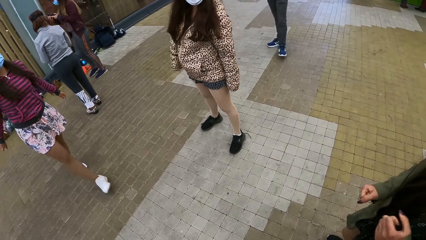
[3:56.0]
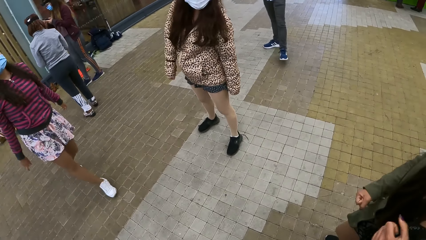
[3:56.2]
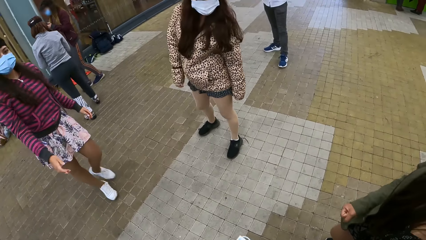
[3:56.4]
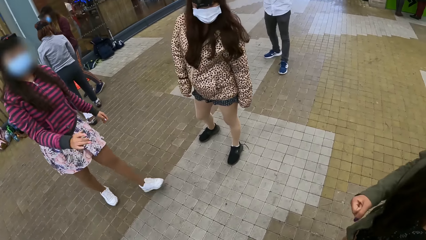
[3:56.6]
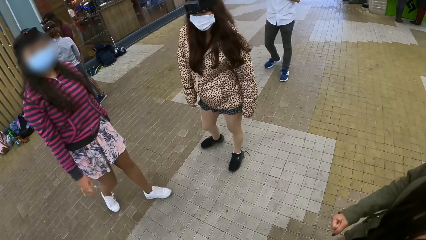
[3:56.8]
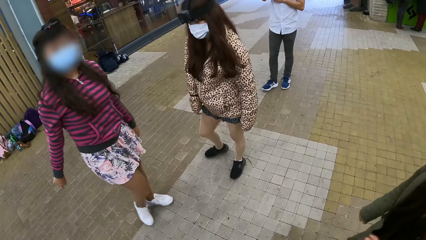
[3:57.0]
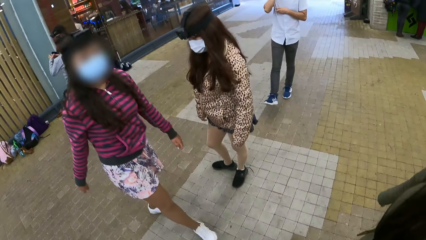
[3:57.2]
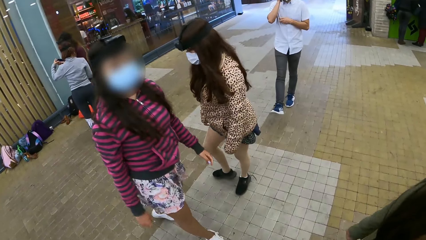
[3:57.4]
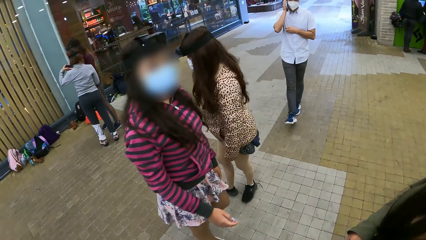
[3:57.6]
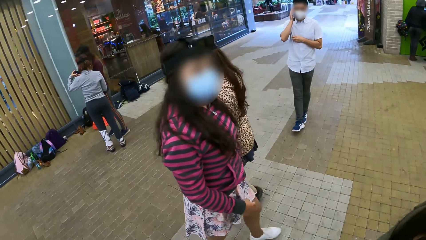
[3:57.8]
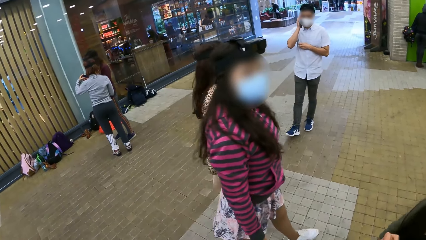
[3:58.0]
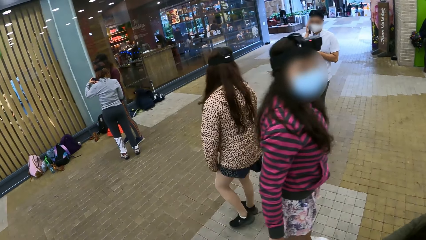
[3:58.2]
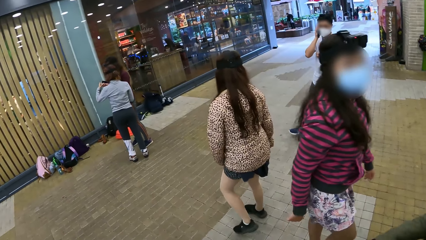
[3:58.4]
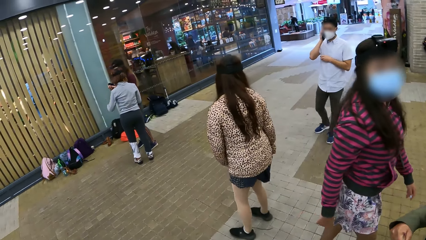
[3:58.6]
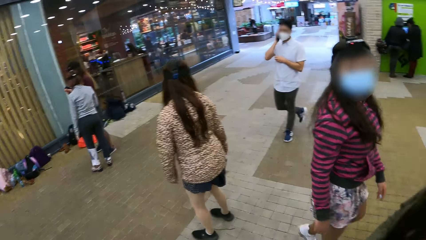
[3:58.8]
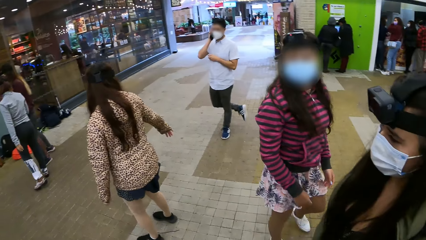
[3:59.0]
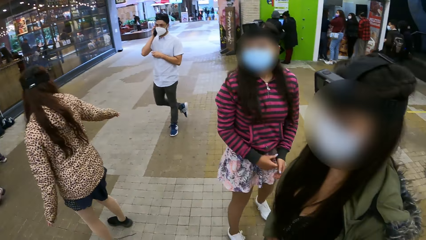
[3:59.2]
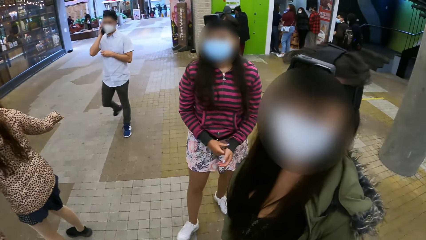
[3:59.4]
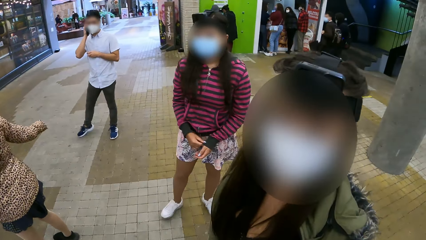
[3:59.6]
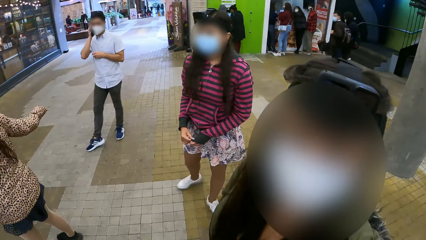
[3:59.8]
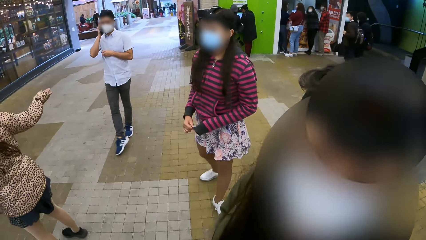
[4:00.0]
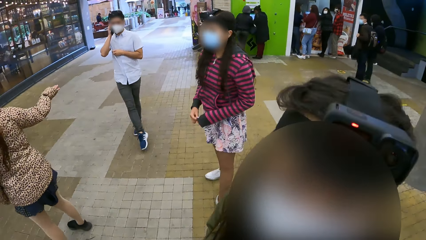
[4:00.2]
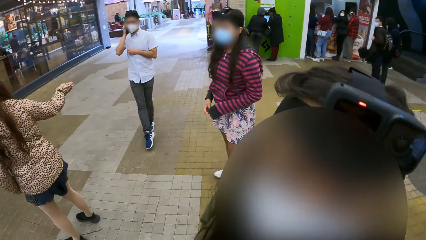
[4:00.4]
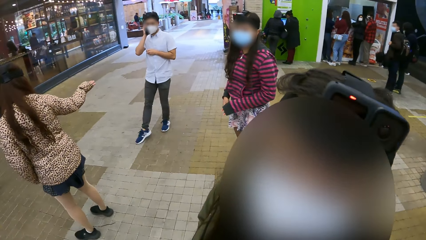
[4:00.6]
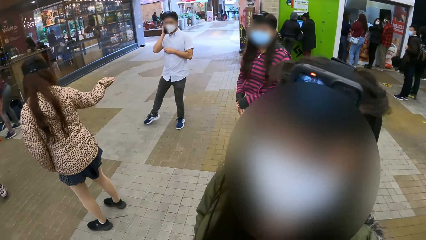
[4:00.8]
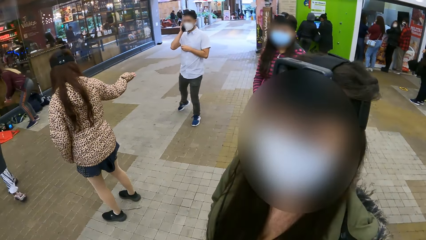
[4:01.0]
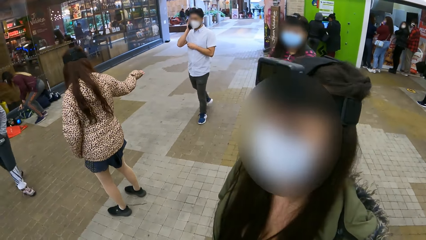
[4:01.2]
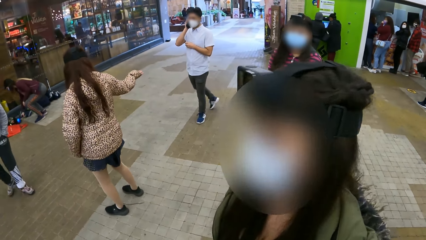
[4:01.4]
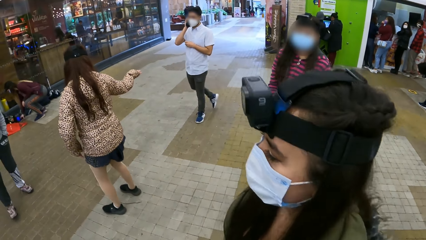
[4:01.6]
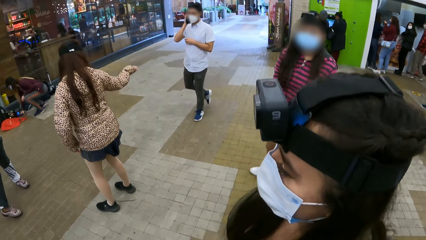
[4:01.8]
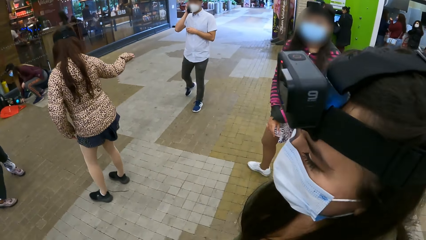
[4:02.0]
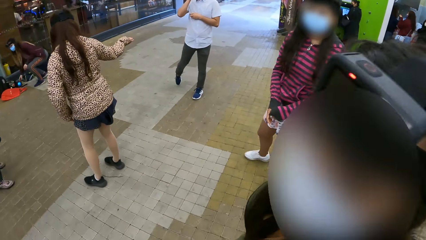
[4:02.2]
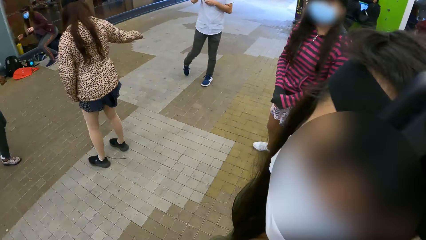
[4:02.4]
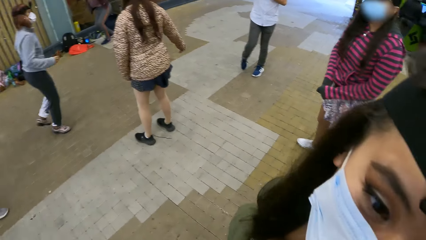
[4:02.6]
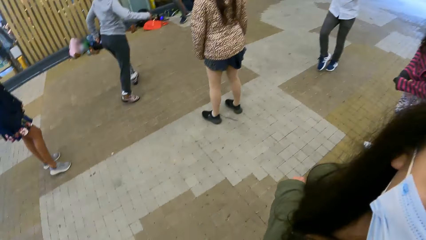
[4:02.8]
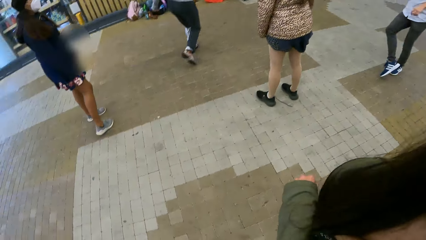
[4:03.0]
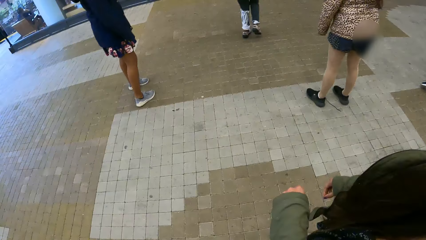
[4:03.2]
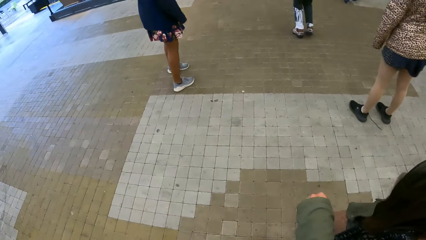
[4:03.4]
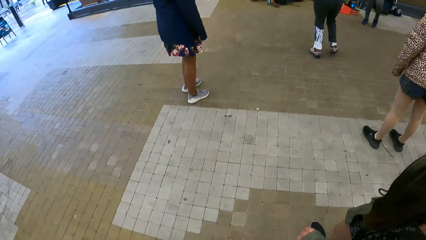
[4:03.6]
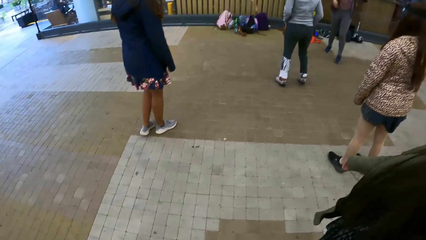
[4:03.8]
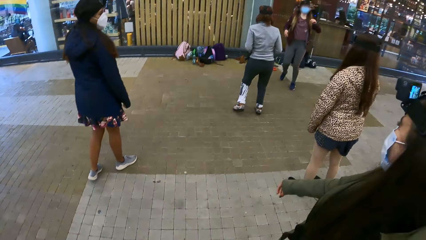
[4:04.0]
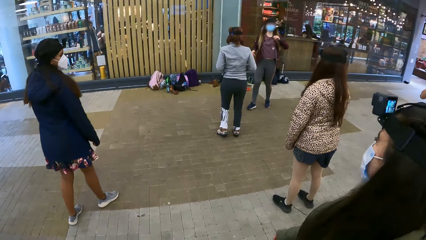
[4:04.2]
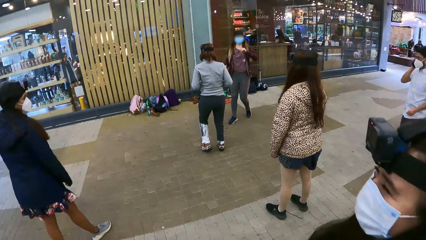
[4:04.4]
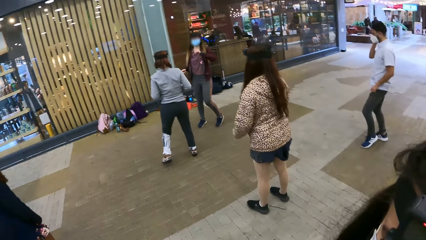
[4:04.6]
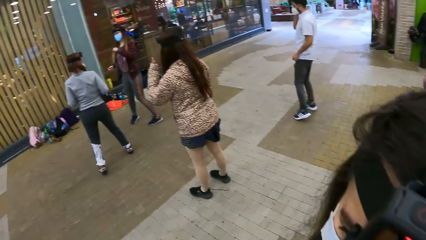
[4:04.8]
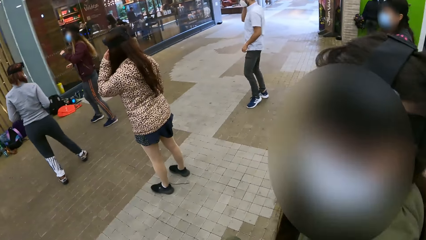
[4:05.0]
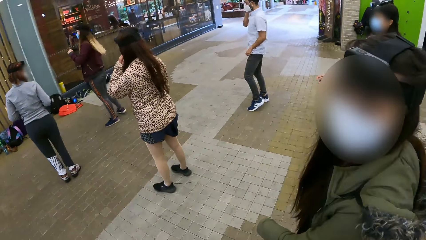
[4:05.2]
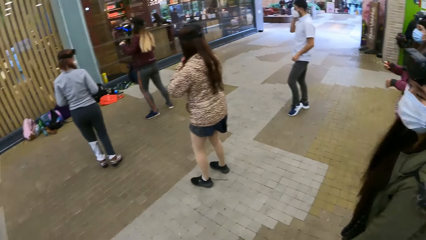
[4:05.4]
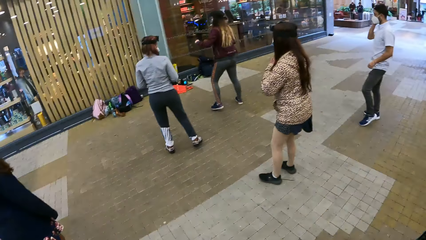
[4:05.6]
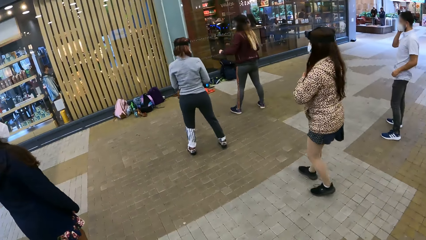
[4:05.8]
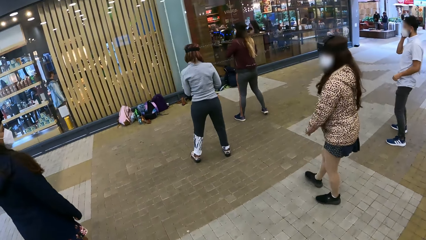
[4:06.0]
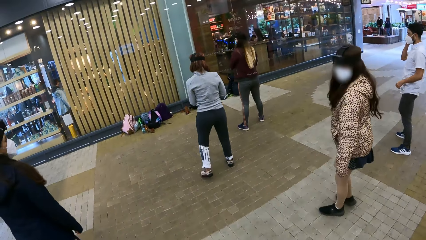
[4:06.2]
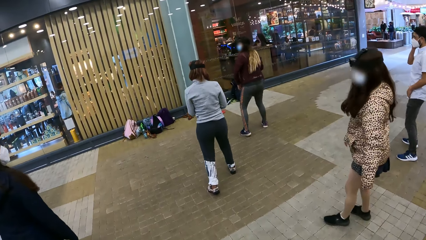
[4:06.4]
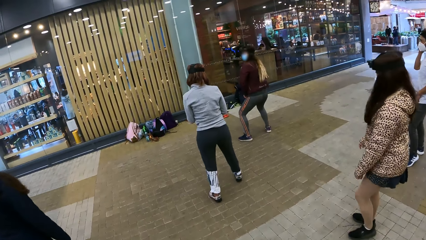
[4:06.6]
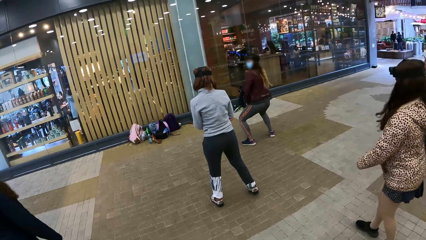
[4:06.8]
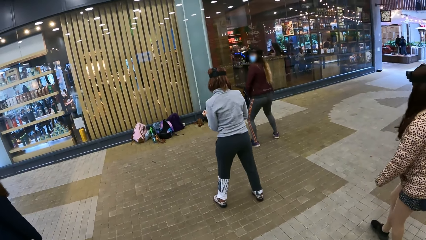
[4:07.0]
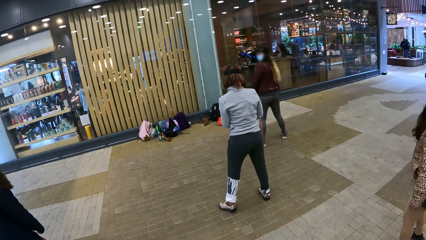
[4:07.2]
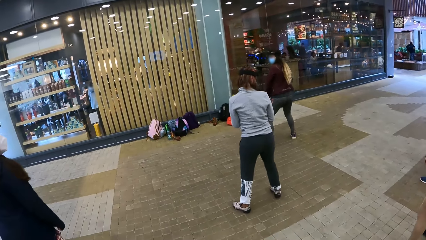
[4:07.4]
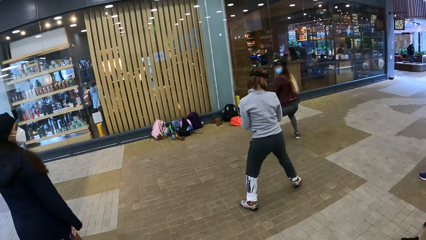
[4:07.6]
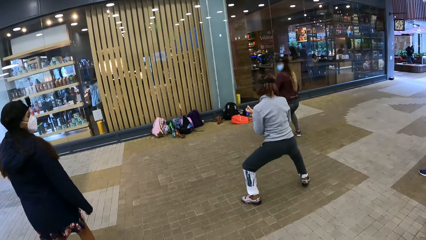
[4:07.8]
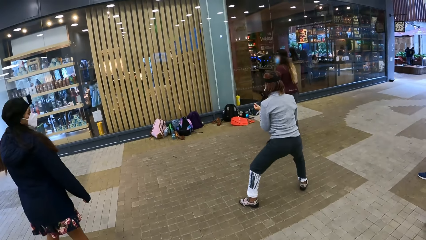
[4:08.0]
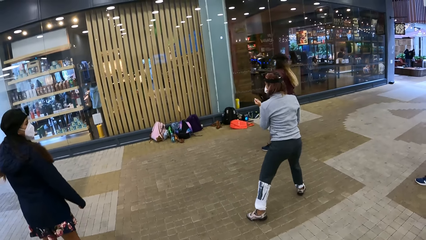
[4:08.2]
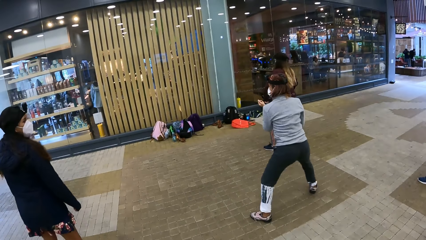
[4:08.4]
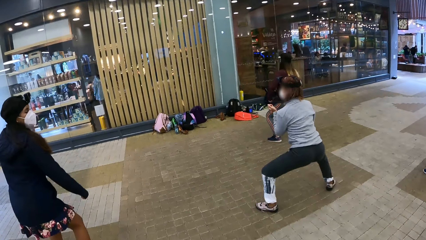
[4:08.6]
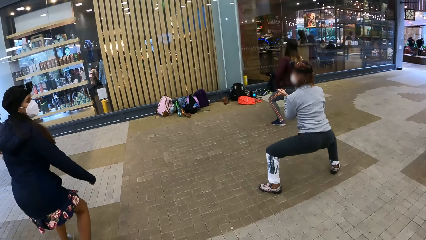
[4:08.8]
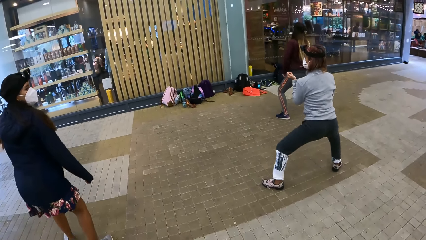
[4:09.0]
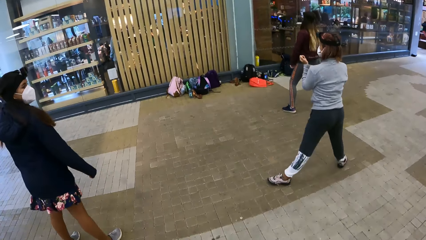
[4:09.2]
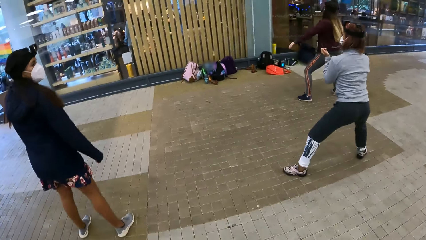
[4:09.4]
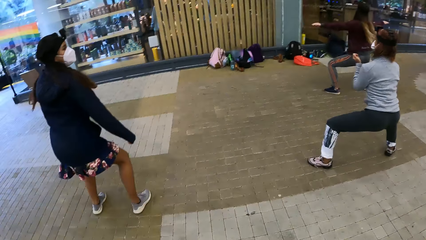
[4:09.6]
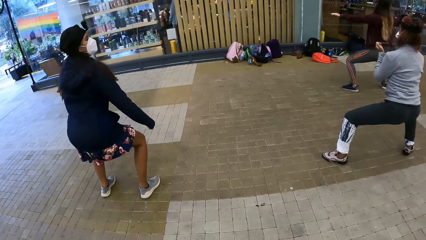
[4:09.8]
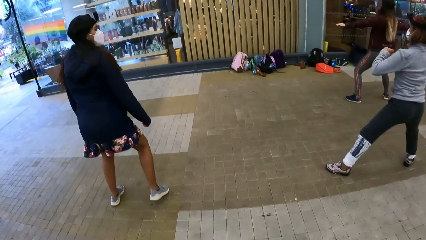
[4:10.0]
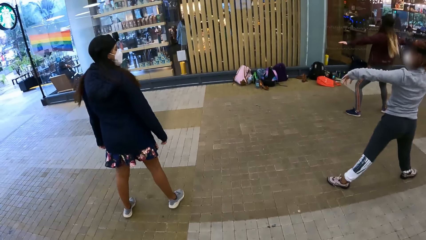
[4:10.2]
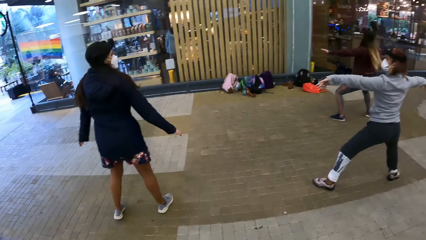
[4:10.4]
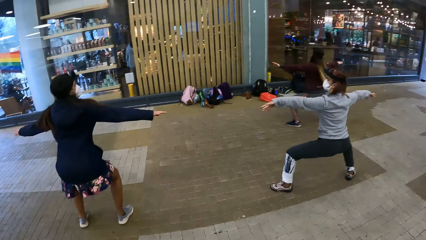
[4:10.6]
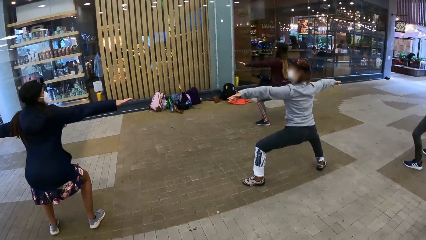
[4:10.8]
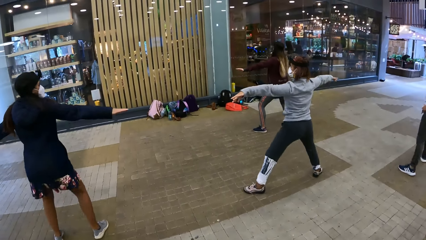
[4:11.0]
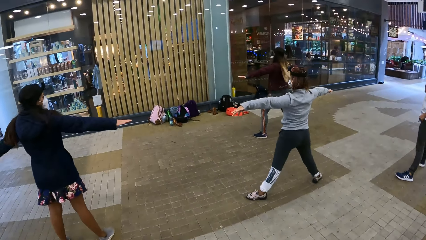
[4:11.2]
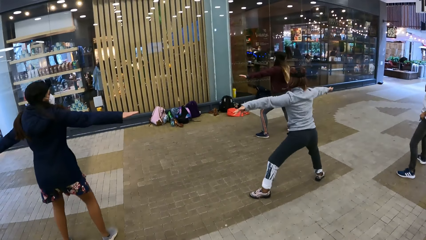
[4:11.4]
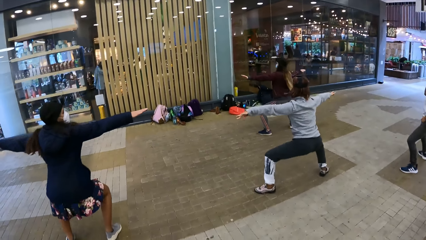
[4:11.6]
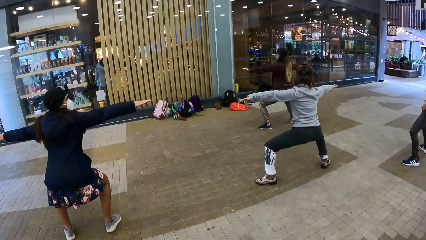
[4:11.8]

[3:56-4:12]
The camera wearer looks around the building. A woman does exercise. The camera wearer does exercise.
